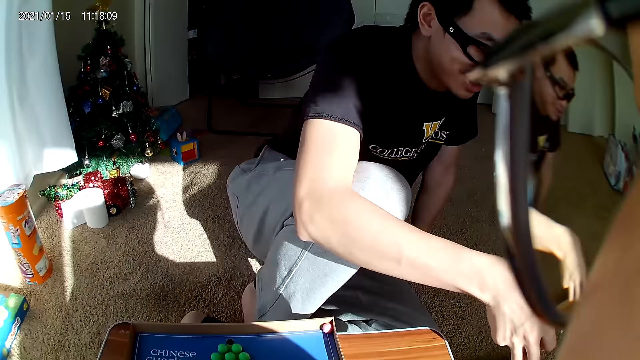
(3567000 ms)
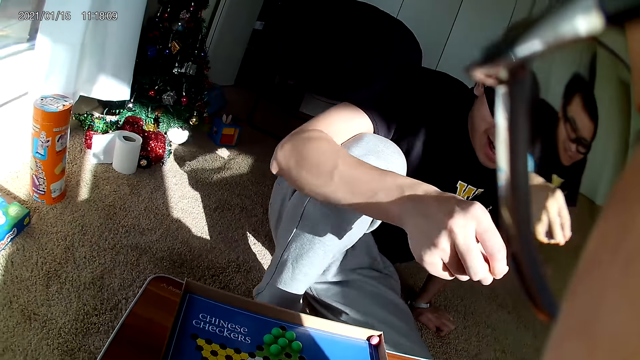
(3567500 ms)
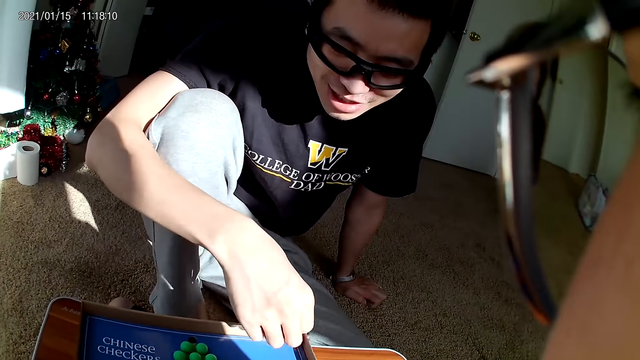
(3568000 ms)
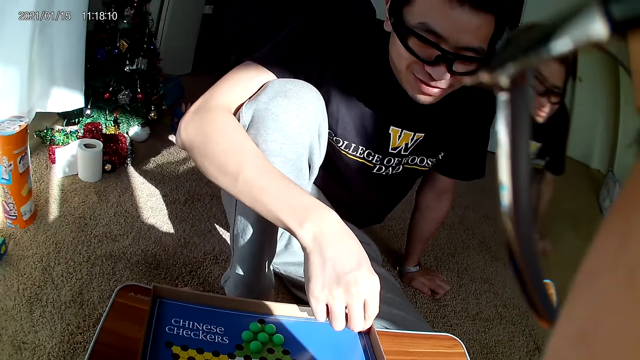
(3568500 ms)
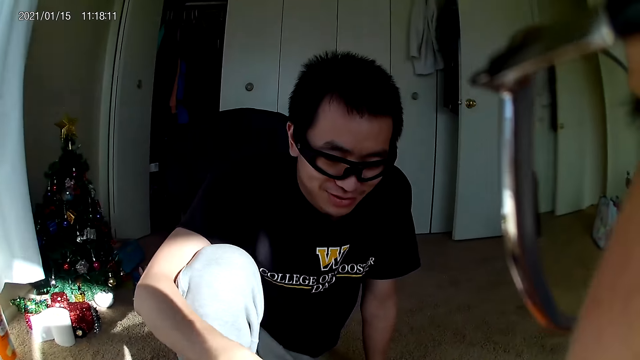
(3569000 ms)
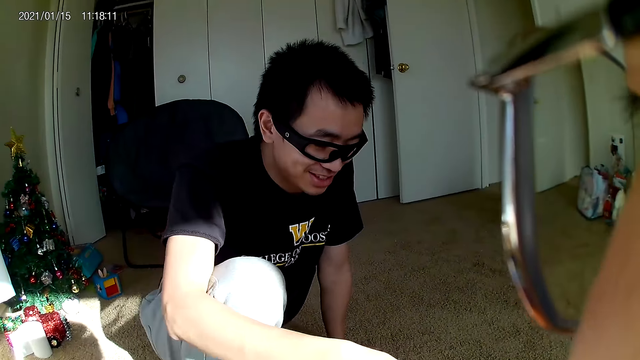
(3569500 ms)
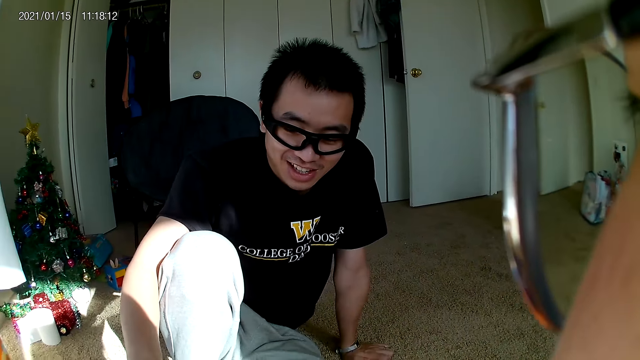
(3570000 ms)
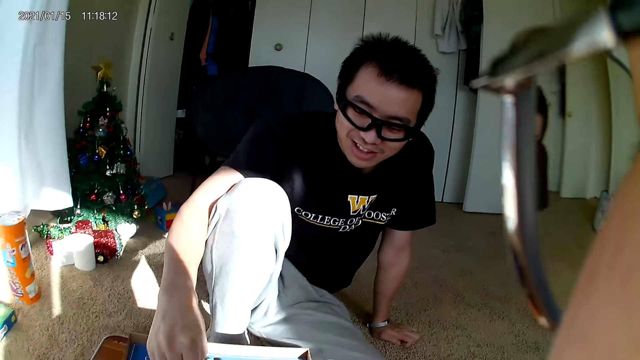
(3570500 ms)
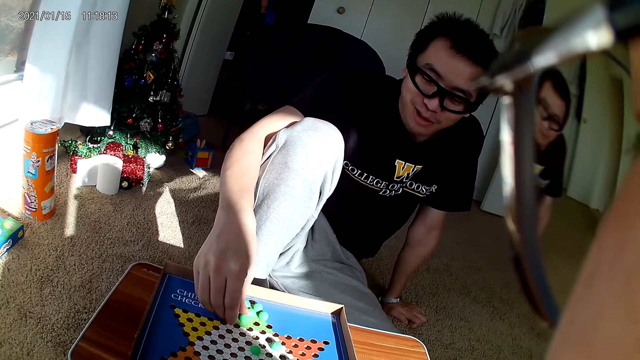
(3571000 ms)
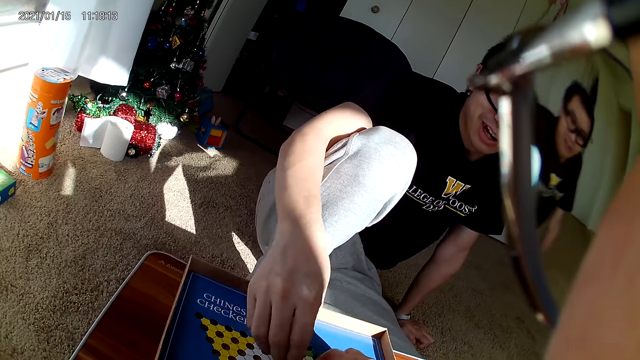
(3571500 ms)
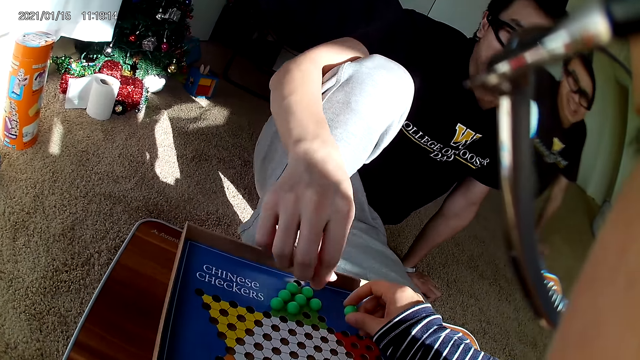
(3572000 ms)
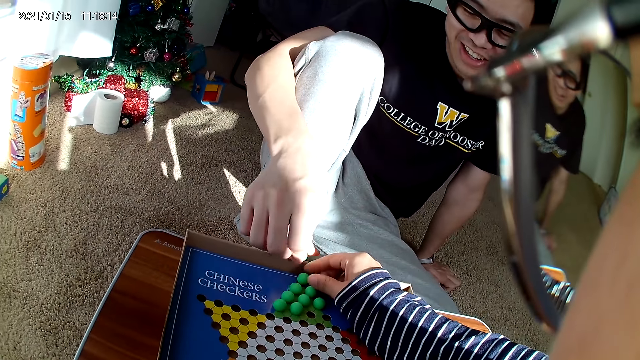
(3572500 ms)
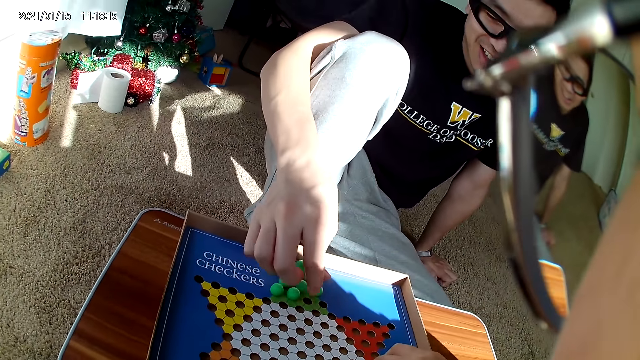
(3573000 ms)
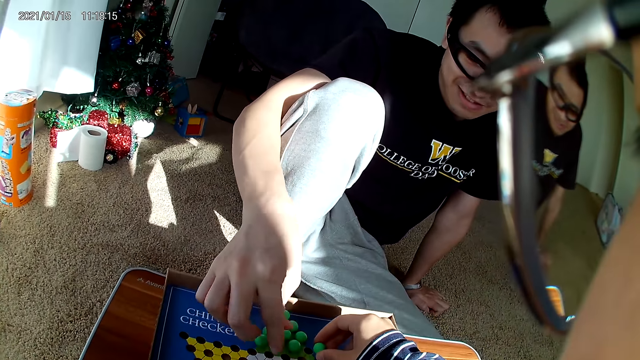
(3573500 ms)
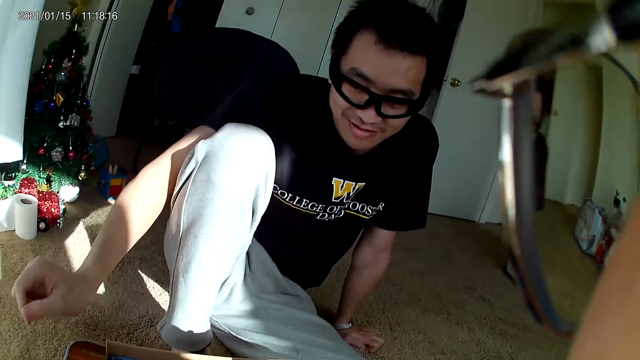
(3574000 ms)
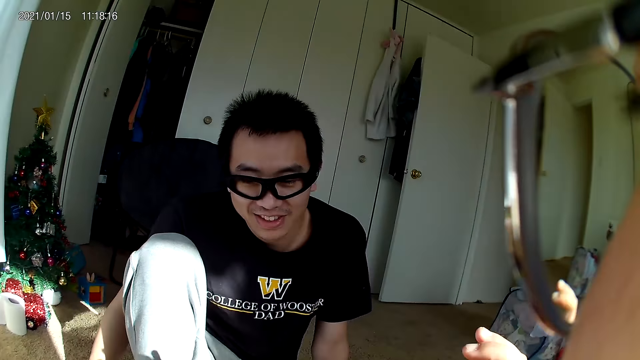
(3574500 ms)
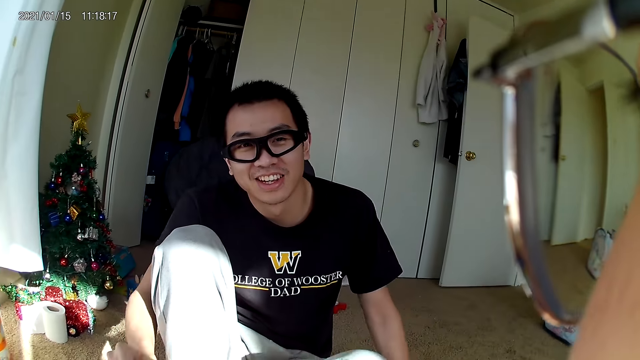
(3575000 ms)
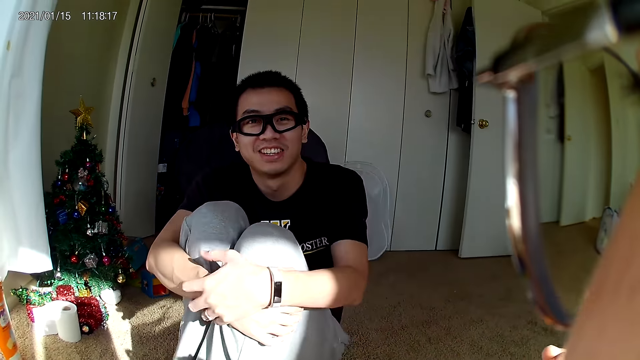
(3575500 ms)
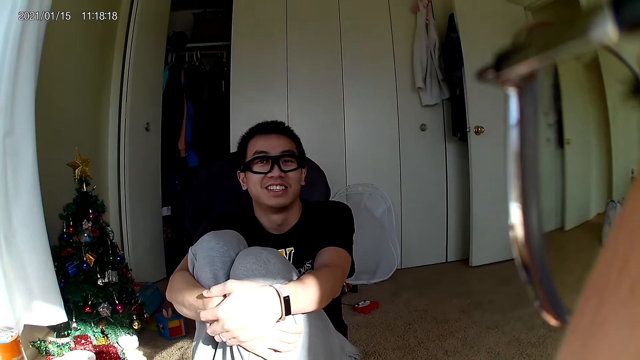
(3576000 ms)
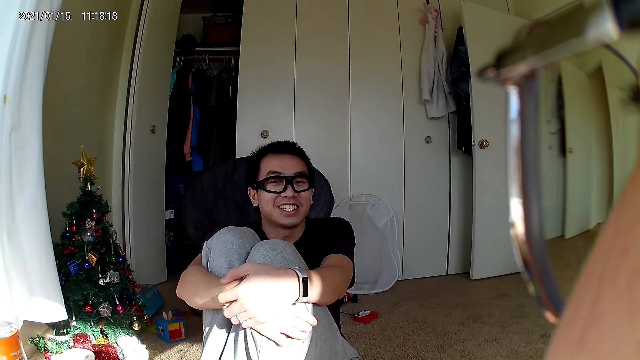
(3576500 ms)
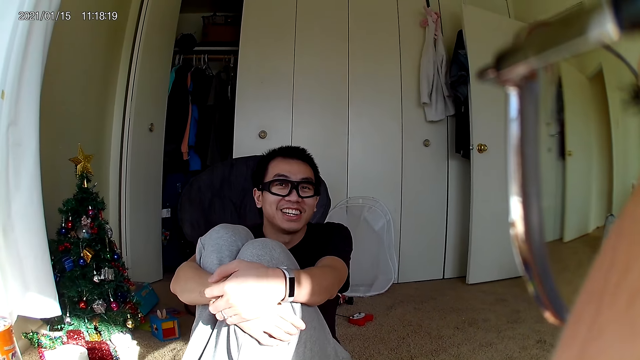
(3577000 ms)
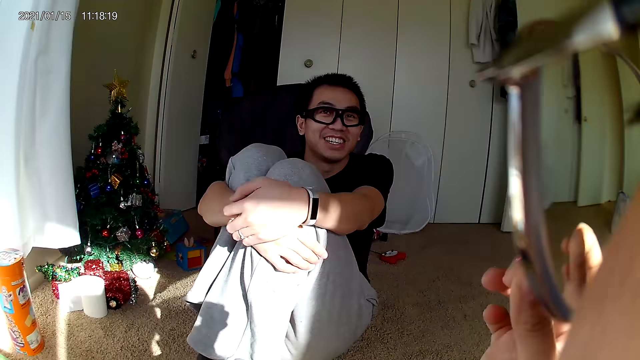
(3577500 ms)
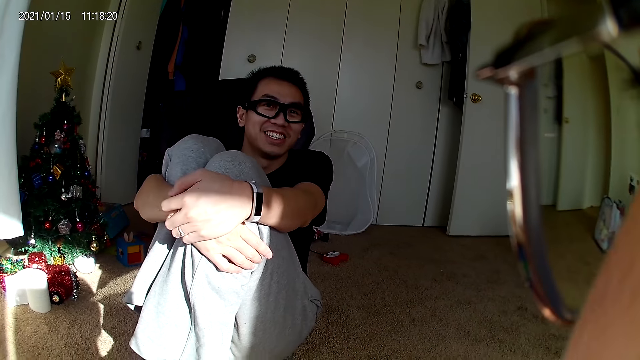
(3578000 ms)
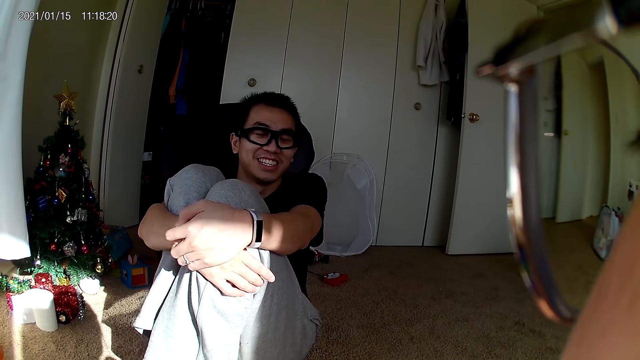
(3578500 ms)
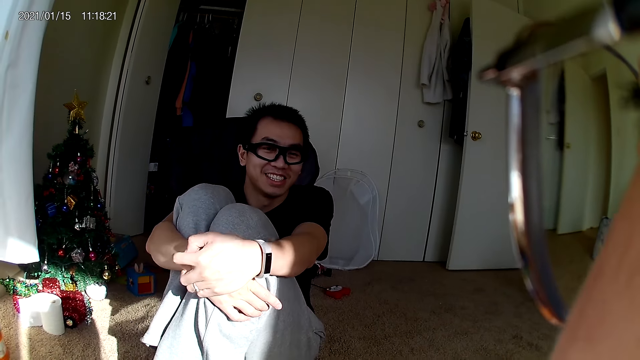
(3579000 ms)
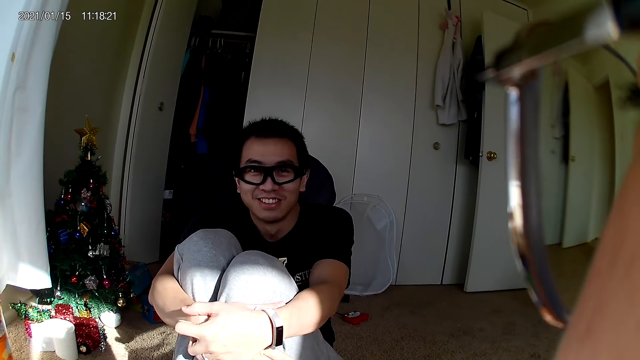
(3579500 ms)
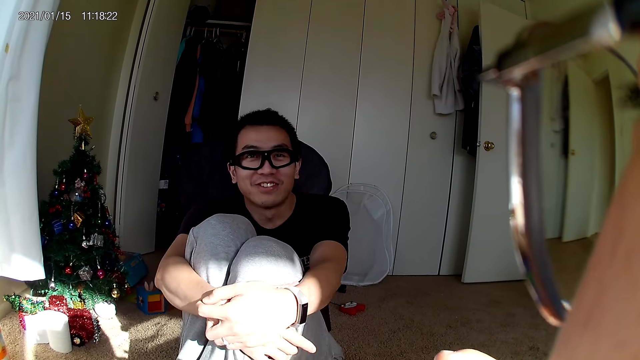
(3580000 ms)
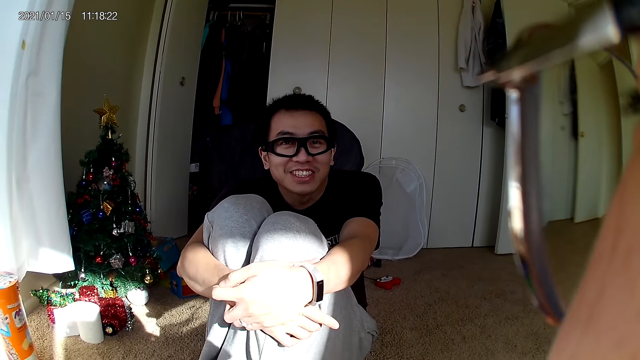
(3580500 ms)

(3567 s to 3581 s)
A man drops the balls on the carton on the floor with his right hand. The man removes a ball from the game pack with his hands, places a hand on the lap, and drops the ball on the carton on the floor with his right hand. The man adjusts a ball on the game pack with his right hand and picks Chinese checkers. The camera wearer picks the Chinese checkers. She adjusts a ball on the game pack with her right hand. She drops a ball on the game pack with her right hand. The man touches a ball on the game pack with his right hand. The camera wearer drops a ball on the game pack with her right hand. The man holds his legs. The camera wearer moves her hands.

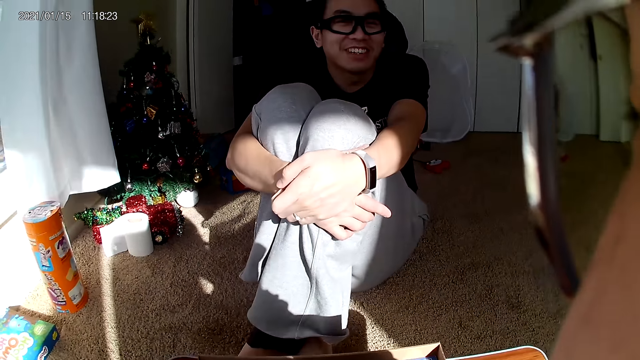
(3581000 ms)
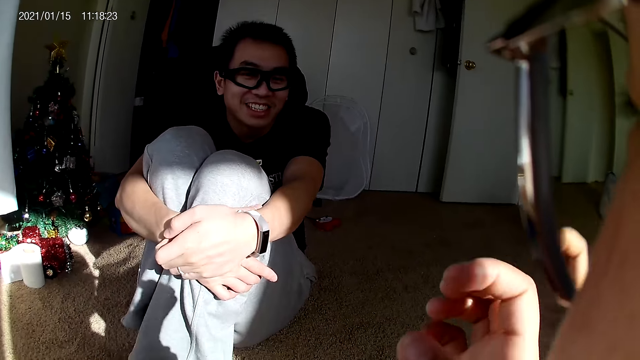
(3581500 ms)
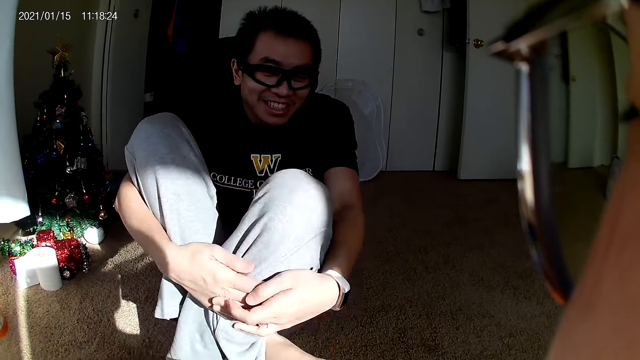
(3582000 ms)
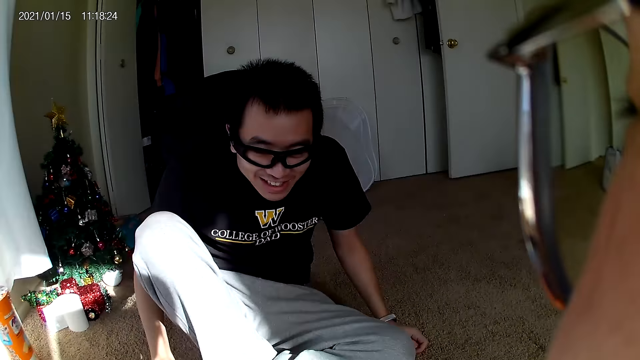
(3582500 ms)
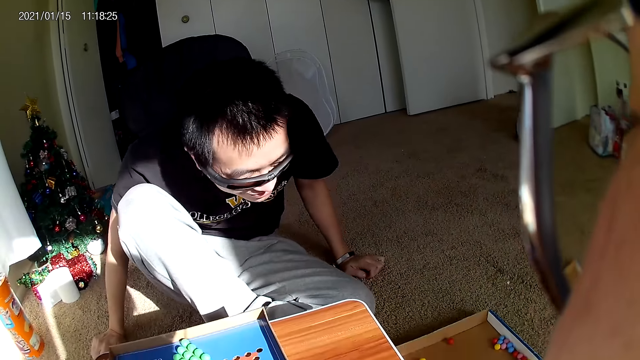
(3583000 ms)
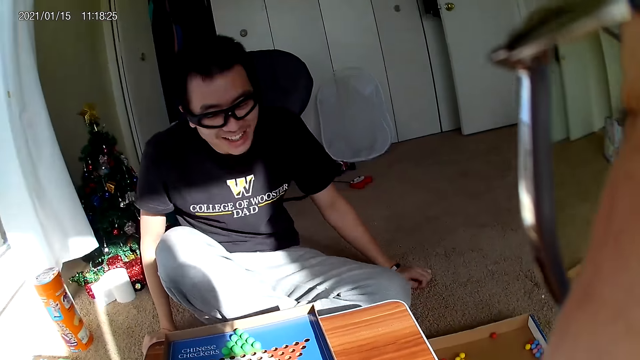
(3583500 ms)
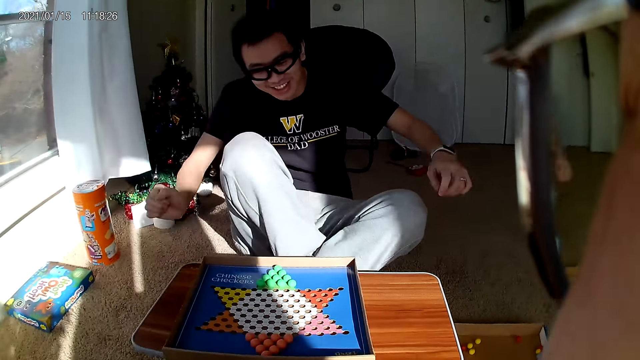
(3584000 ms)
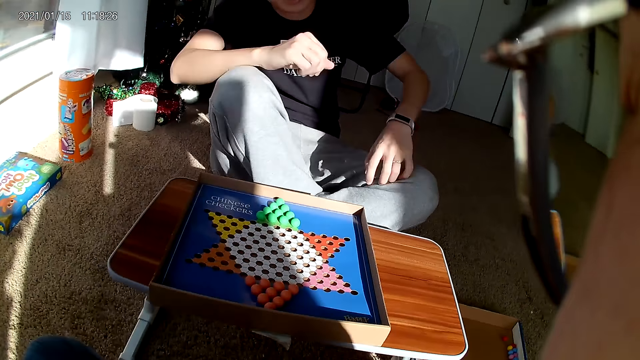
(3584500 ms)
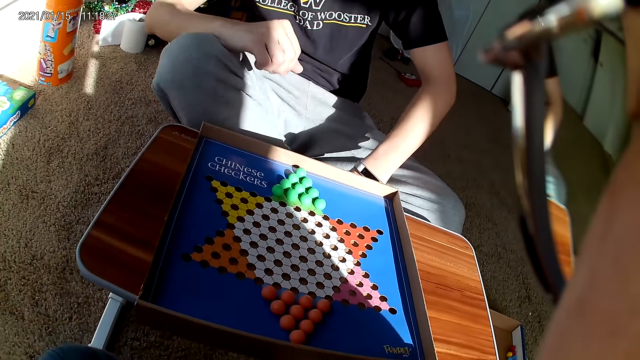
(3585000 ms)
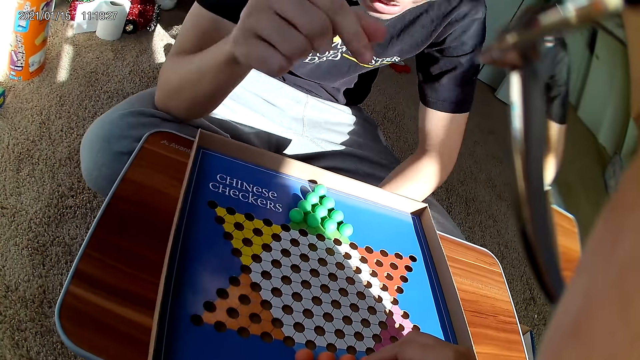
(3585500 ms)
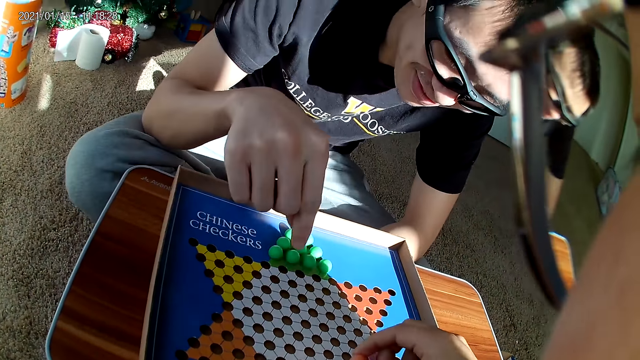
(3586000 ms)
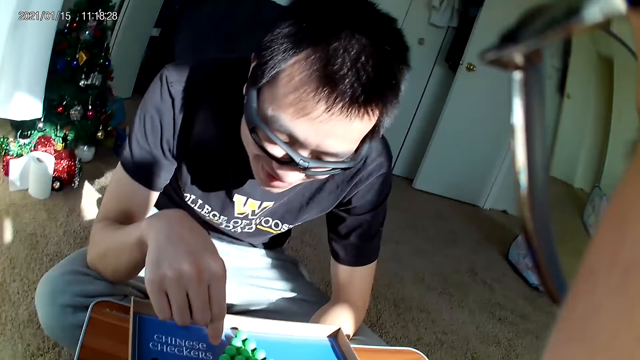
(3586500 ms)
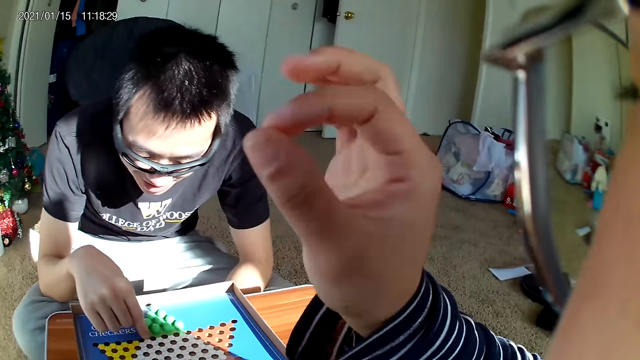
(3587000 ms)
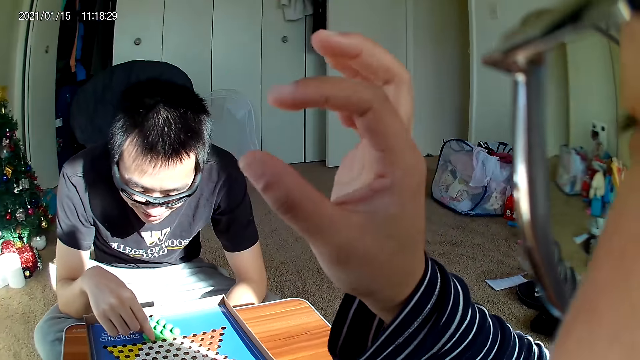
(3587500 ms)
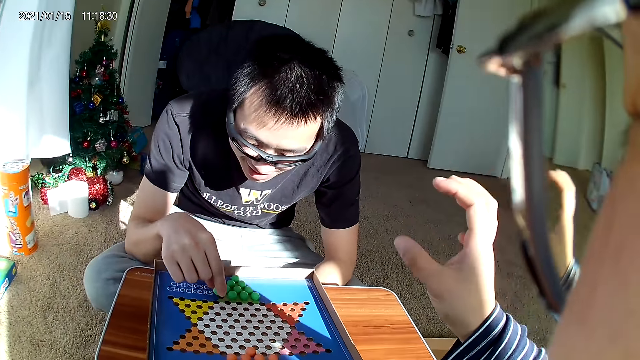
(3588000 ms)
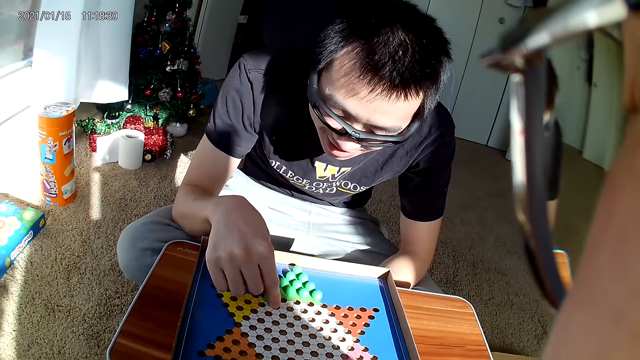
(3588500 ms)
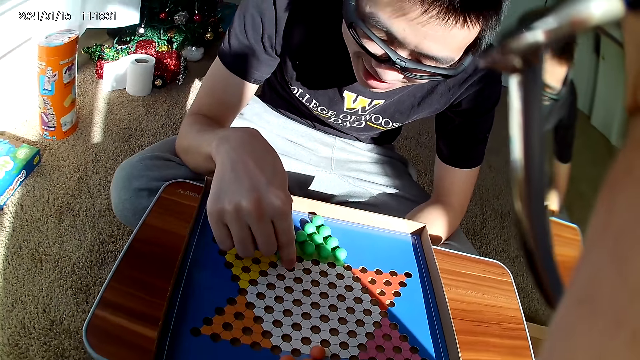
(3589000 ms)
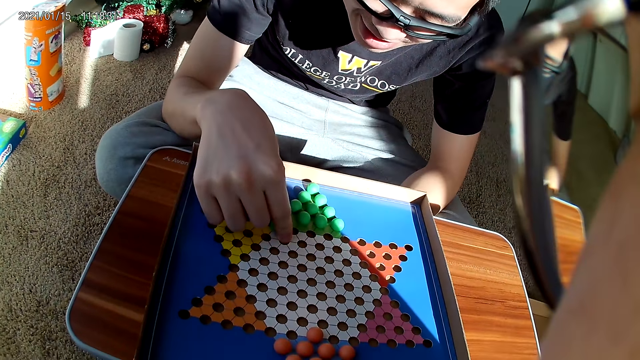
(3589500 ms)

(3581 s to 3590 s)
A man holds his legs, places his legs on the floor, raises his hands, and puts his legs on the floor. The camera wearer raises their hands. The man adjusts a ball on the game pack with his right hand.
